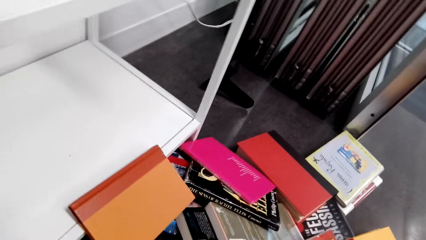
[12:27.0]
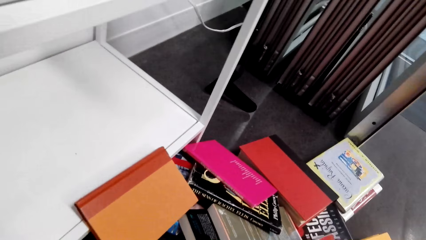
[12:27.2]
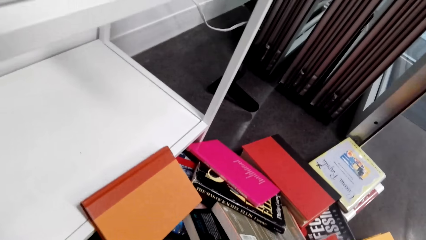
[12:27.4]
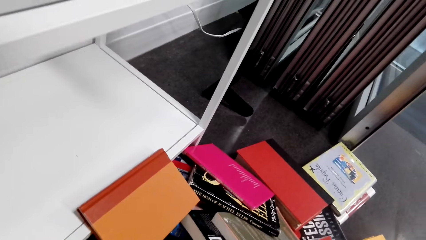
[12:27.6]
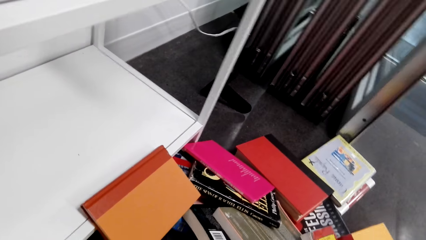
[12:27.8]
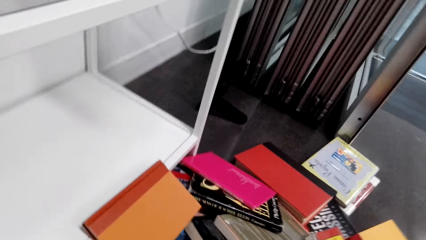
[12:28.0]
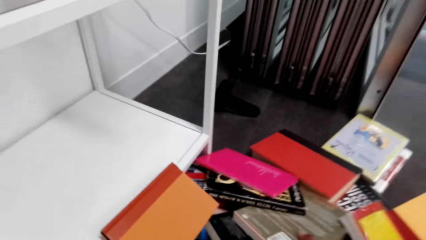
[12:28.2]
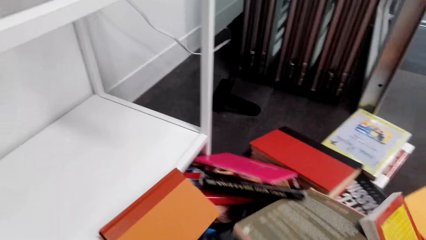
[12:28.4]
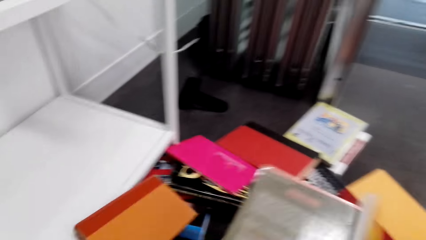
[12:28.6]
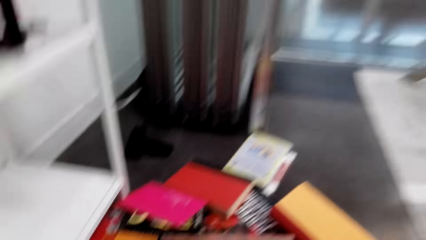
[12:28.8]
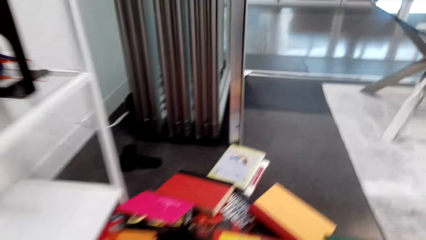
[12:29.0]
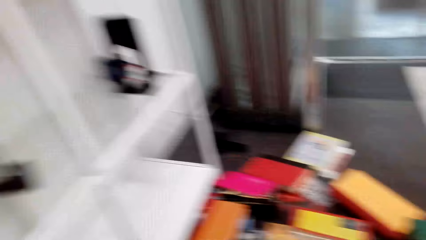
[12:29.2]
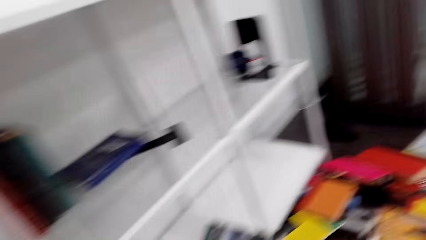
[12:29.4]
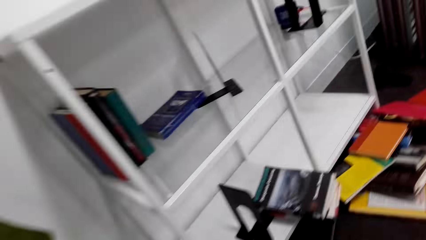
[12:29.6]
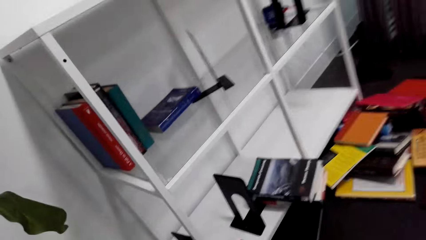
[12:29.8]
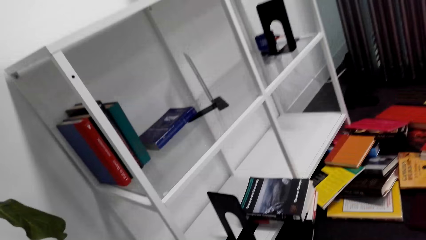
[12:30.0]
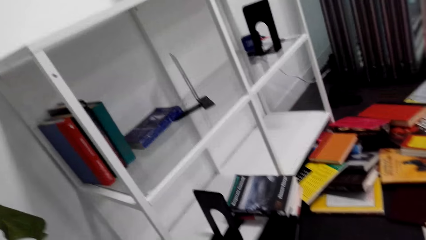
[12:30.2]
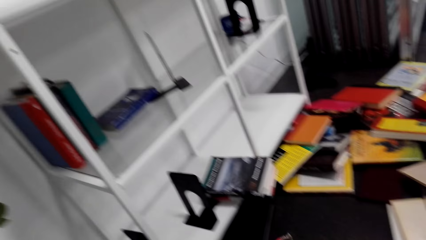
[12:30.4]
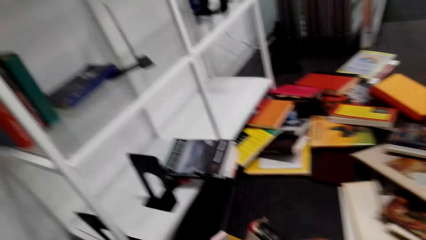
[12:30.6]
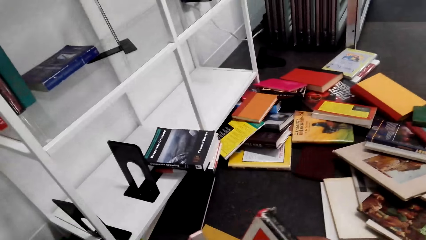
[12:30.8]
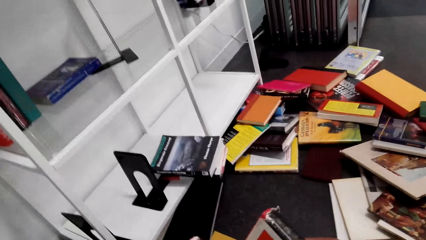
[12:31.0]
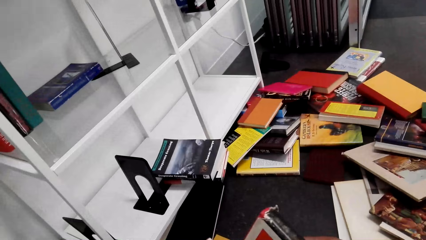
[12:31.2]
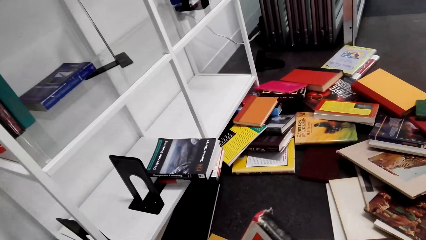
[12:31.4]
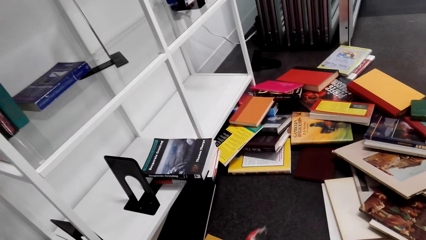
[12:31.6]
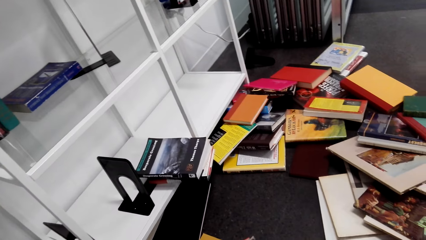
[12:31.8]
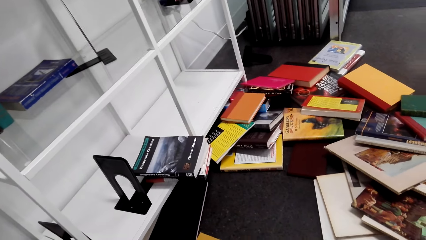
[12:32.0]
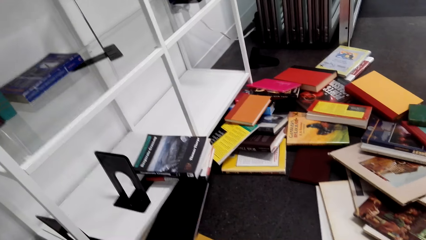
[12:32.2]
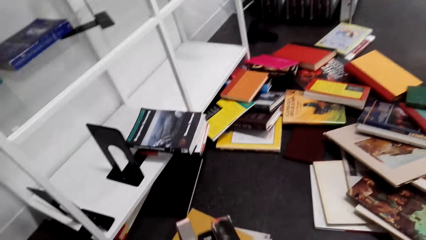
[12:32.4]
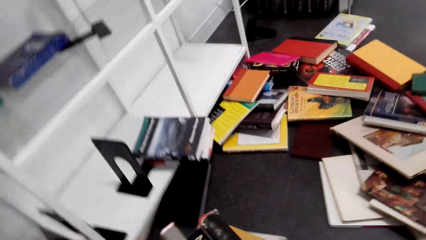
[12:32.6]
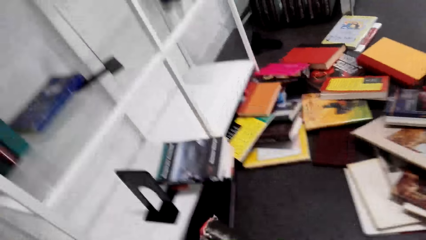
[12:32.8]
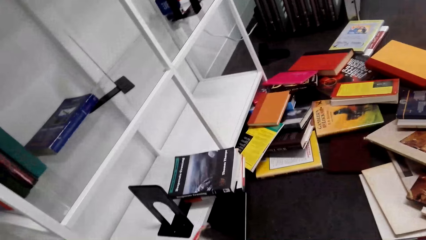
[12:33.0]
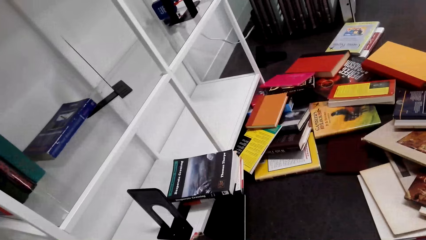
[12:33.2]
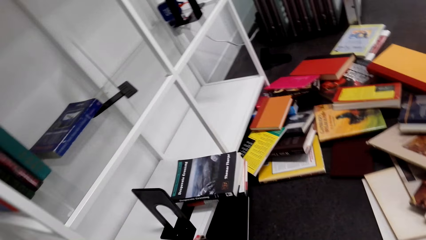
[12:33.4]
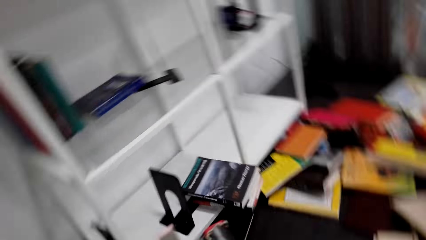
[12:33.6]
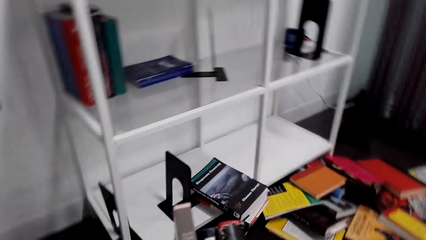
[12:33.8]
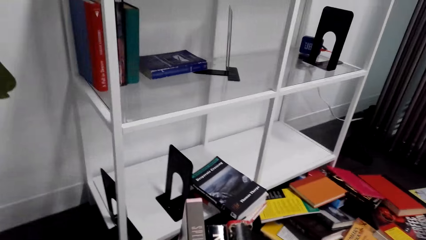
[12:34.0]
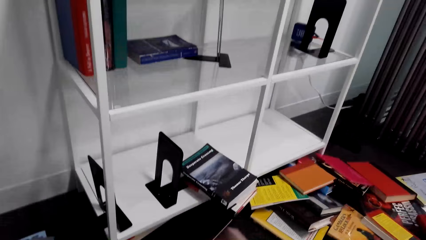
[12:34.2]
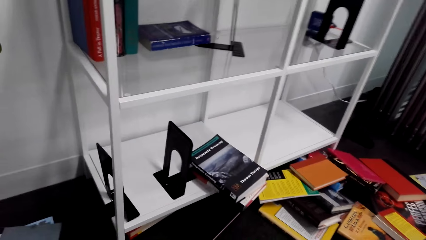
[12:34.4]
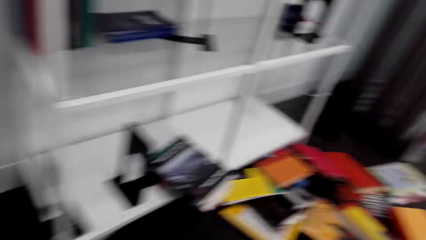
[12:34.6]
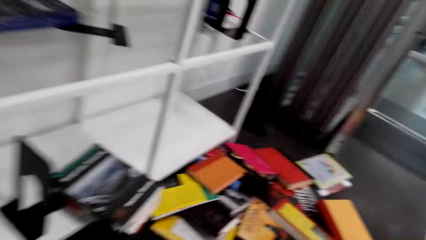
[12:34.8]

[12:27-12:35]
The camera wearer pulls a book on the floor. They lift the book. They look at the shelf. They look at the books. They look at the book. They look at the books on the floor. They lift the books. They look at the books.

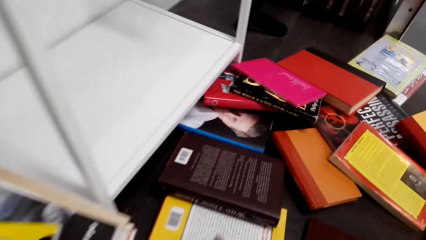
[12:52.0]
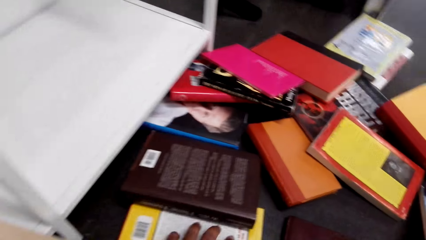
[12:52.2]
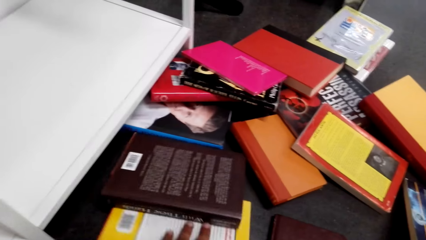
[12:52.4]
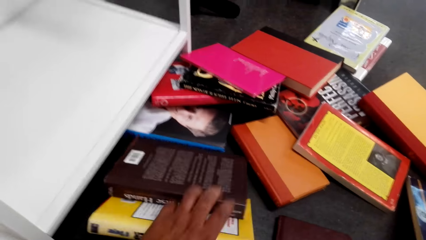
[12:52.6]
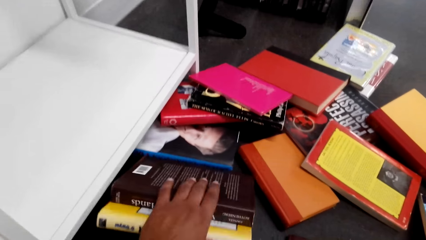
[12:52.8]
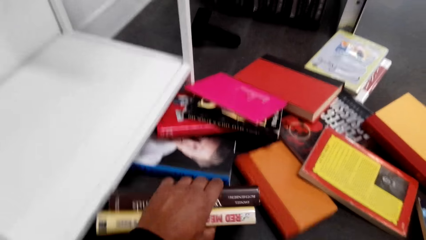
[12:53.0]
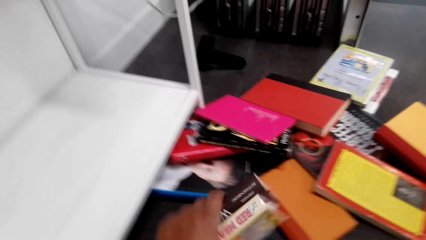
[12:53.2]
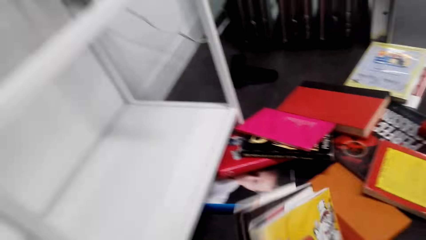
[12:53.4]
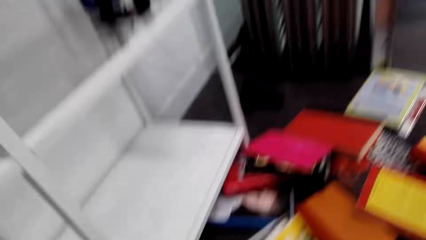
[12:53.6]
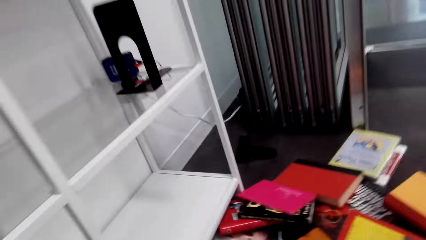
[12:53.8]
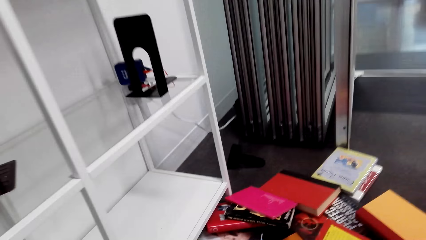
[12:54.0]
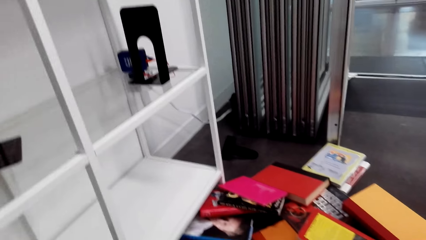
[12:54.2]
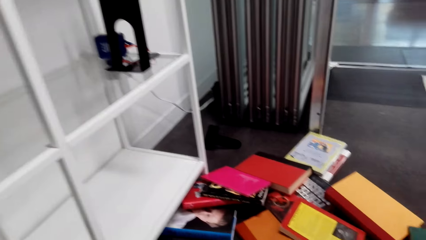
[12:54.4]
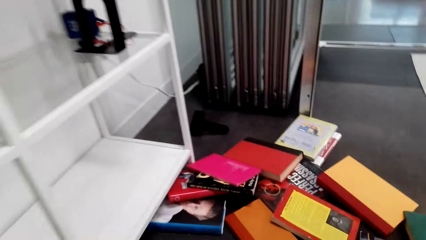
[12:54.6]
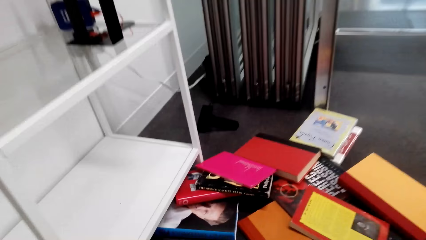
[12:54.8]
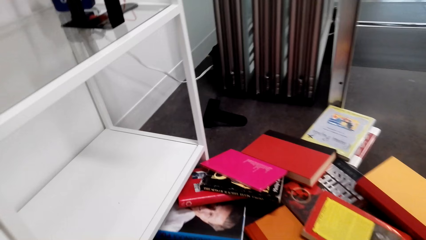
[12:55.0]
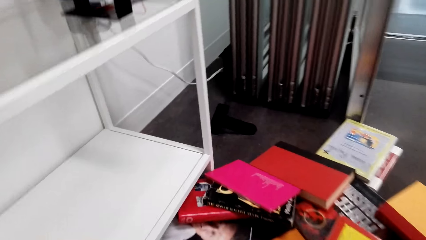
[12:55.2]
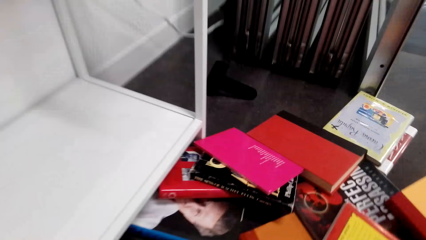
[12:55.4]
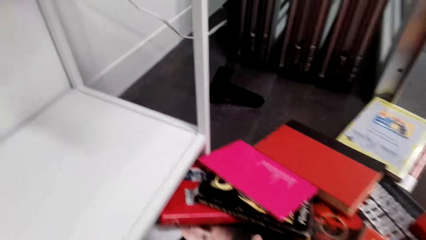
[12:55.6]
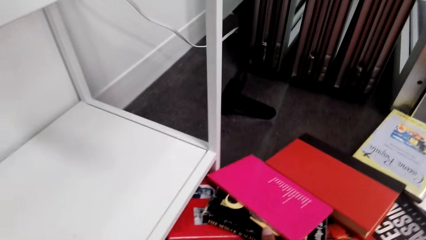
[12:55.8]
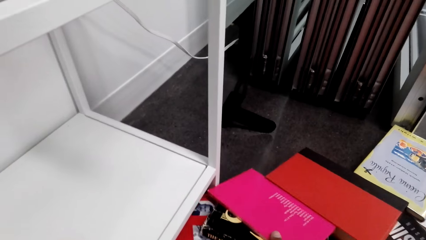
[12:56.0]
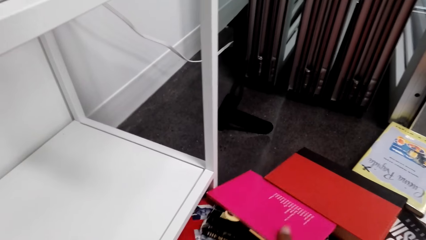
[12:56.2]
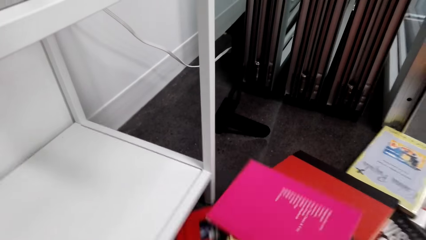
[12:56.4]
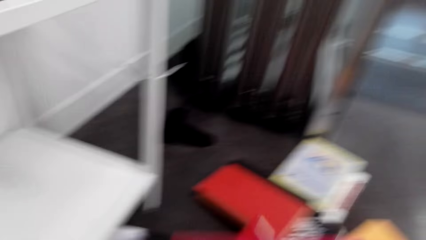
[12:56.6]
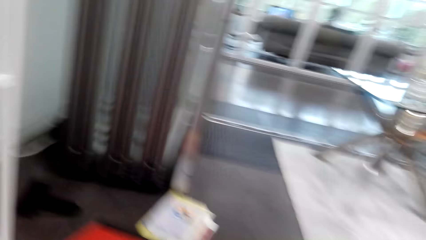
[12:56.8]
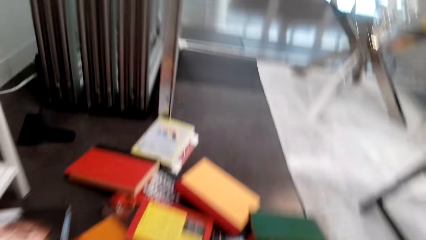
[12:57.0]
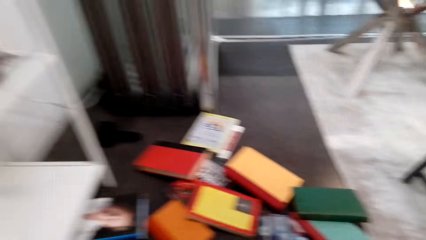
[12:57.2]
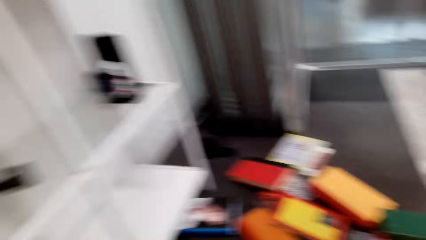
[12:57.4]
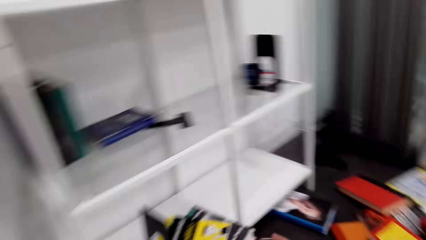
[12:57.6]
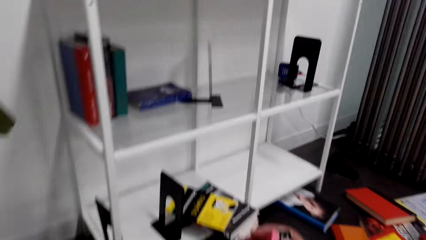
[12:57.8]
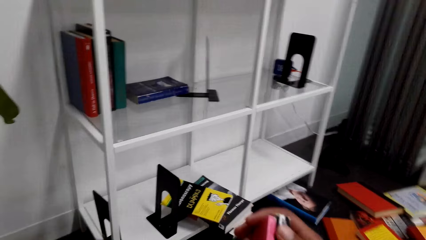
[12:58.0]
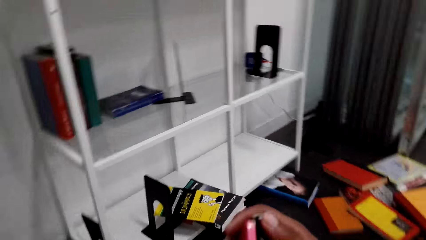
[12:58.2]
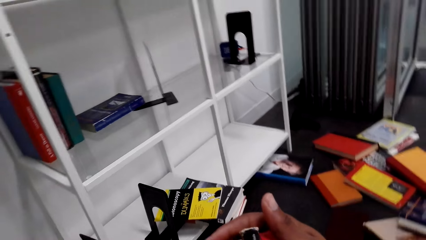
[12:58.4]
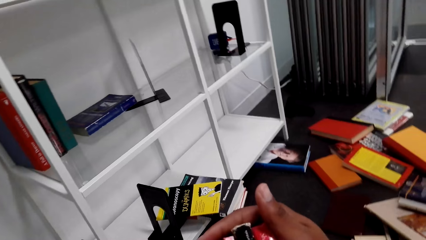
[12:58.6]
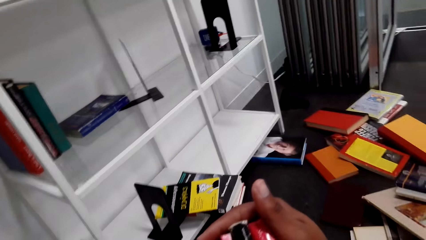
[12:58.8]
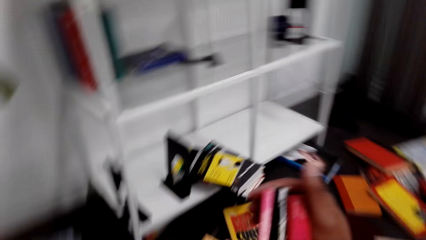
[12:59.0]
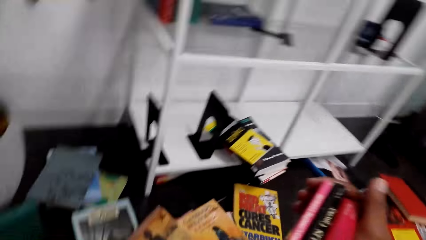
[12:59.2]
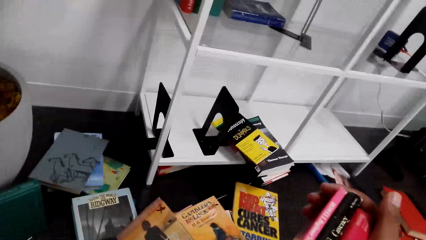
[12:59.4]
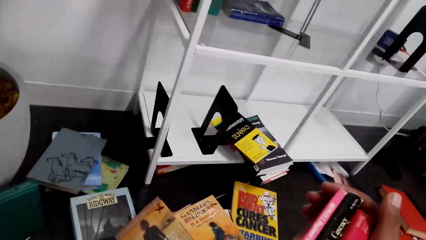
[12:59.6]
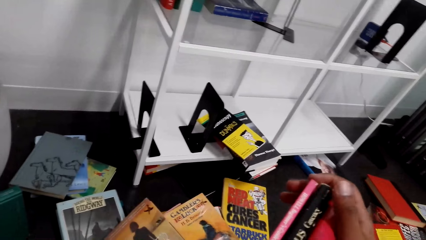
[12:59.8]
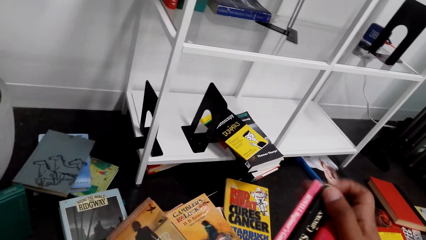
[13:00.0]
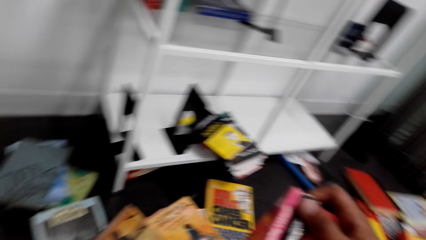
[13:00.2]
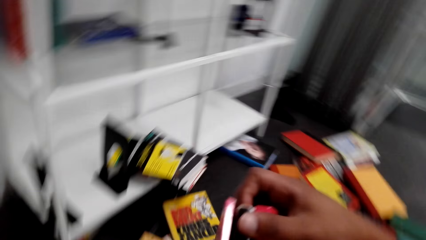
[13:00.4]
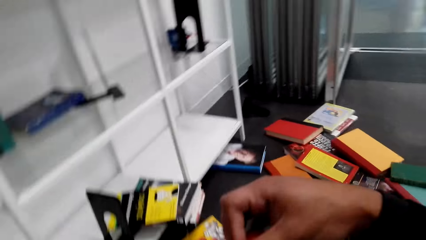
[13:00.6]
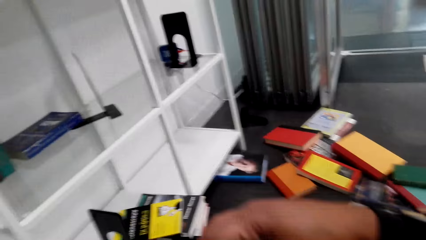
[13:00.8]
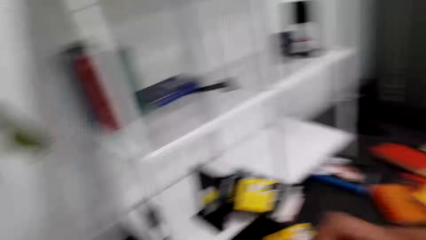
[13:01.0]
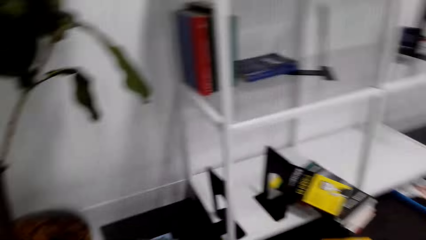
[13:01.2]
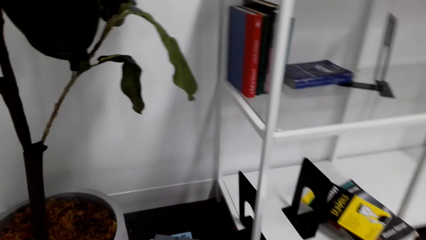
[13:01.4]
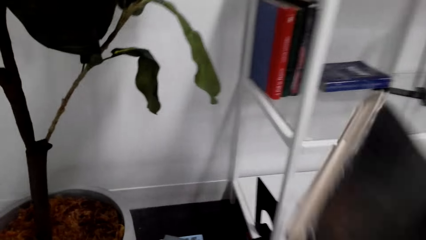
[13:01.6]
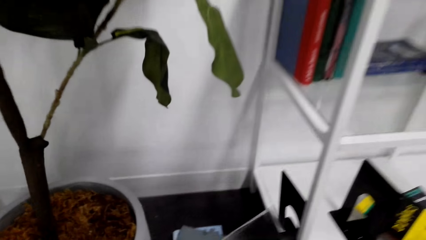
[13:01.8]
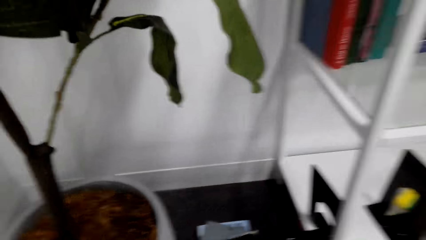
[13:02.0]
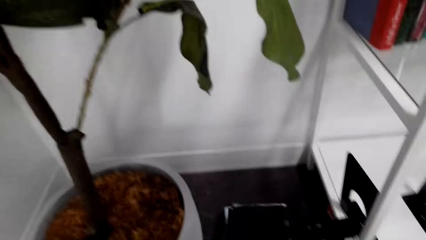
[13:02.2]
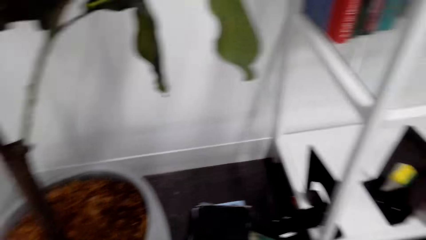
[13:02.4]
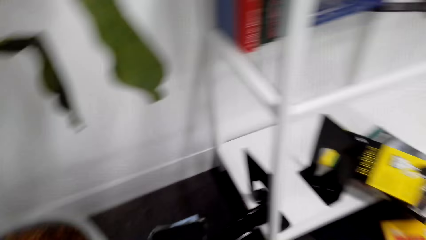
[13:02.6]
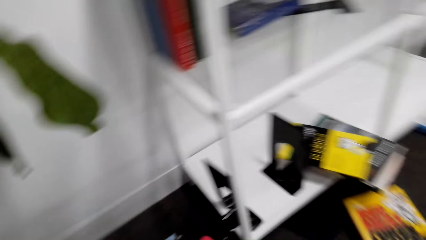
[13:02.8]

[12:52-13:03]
The camera wearer takes the books. They pull a book on the floor. They lift the books. They look at the books. They put the books aside. They pick up a book on the floor. They lift the book. They look at the books on the floor. They look at the shelf. They look at the book. They touch the book. They lift a book. They place the book down.
